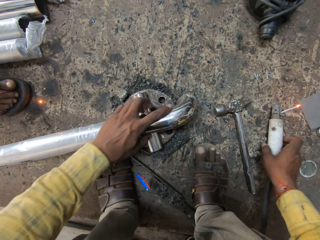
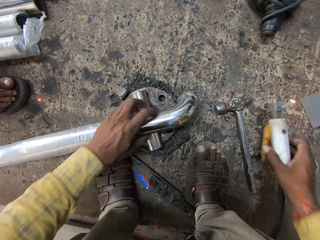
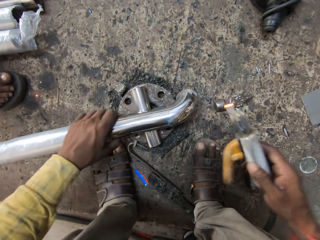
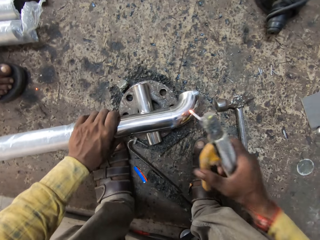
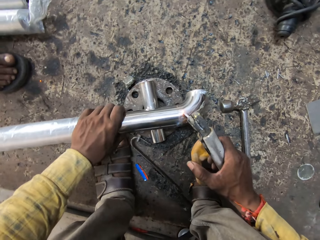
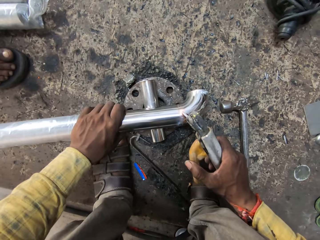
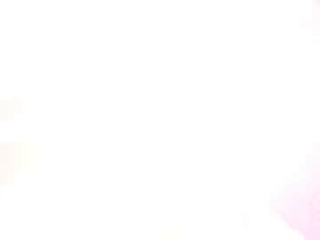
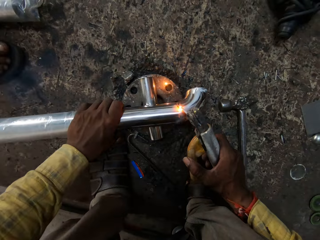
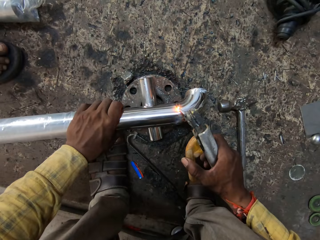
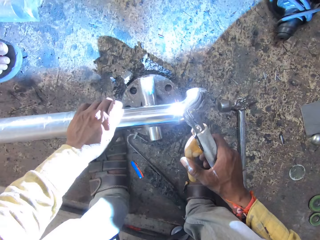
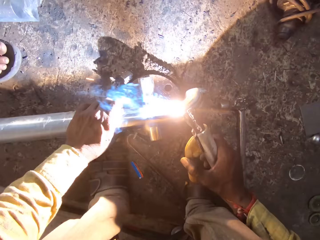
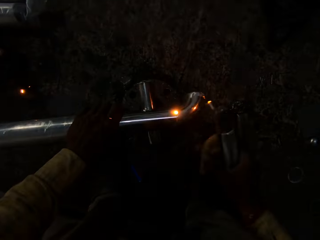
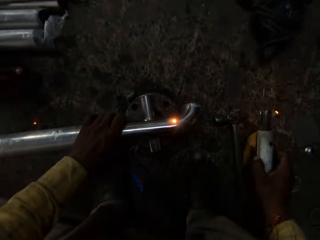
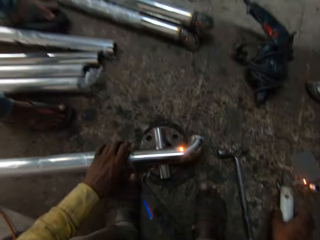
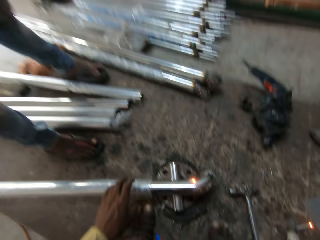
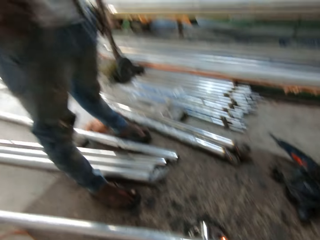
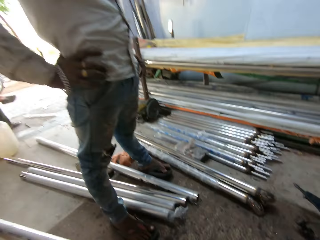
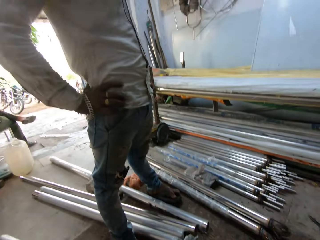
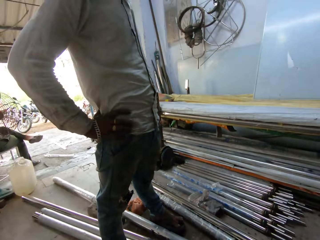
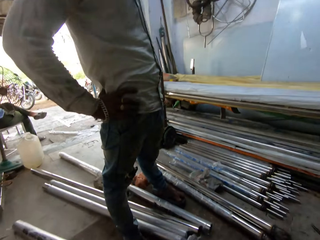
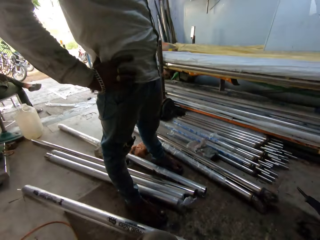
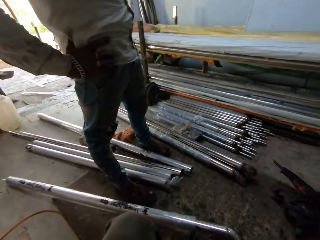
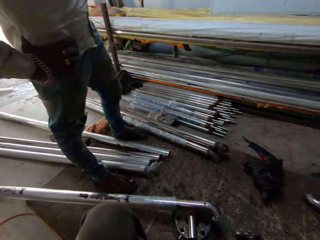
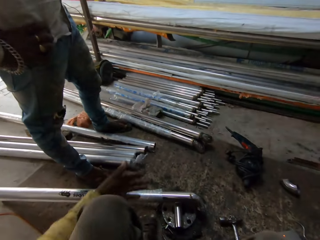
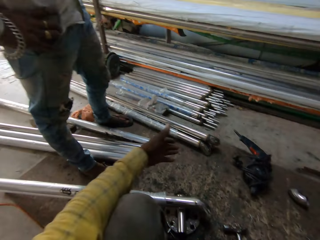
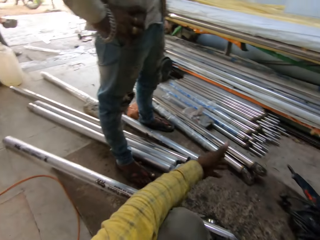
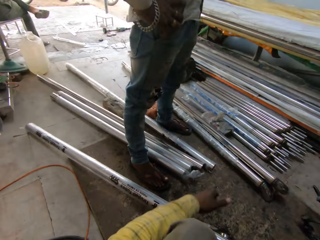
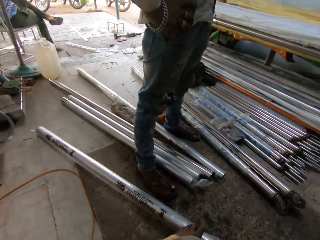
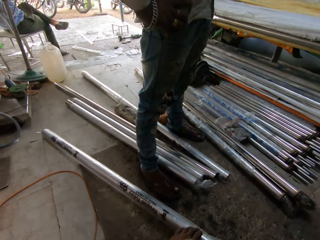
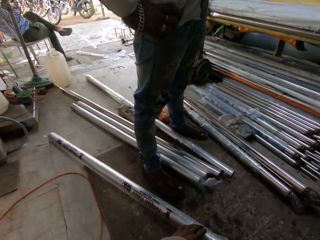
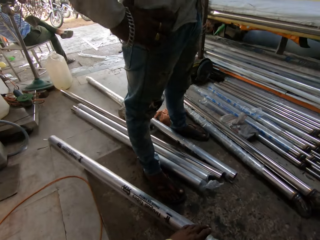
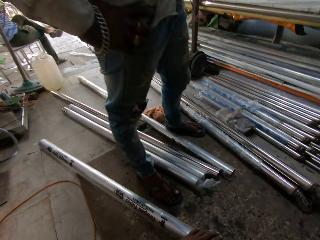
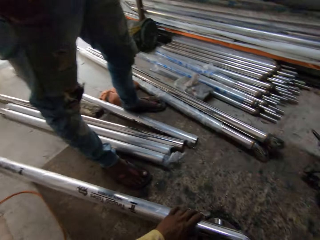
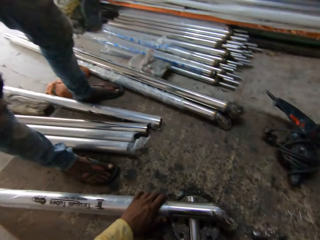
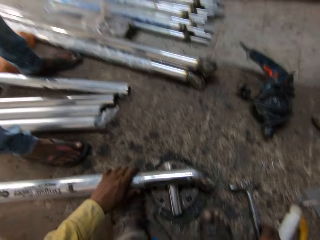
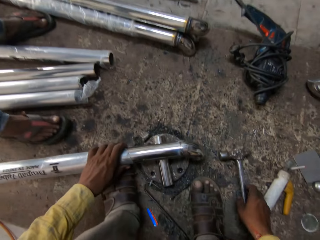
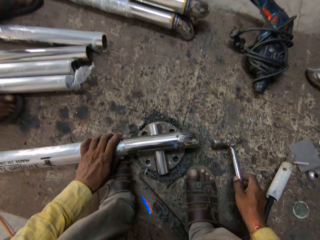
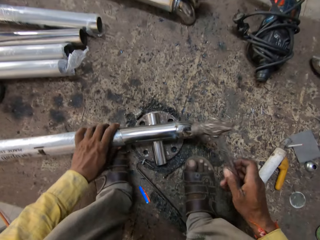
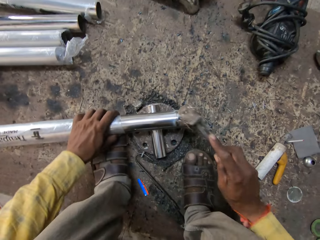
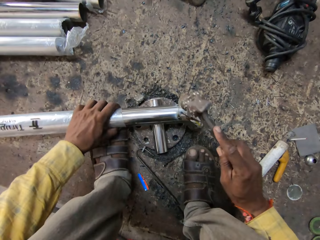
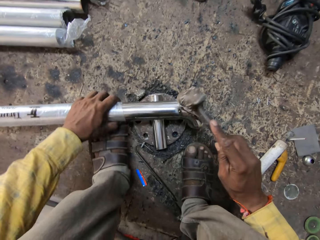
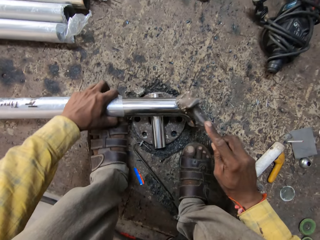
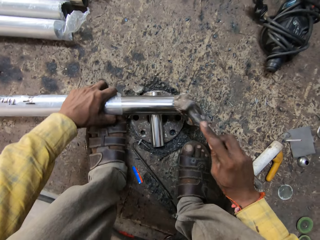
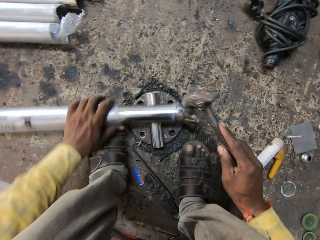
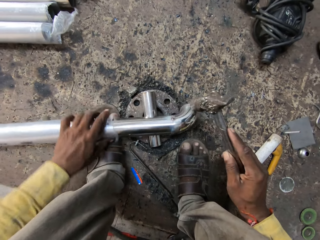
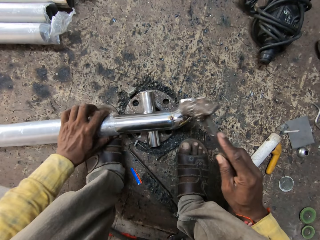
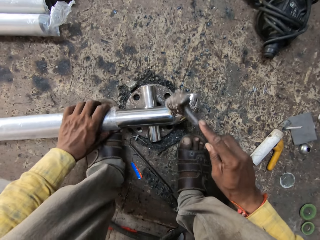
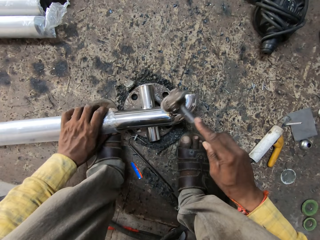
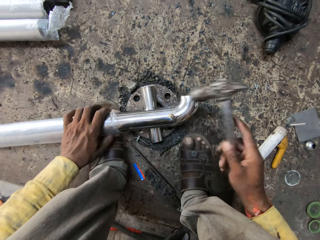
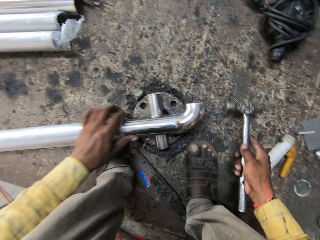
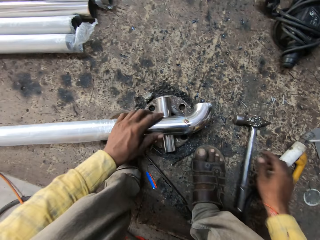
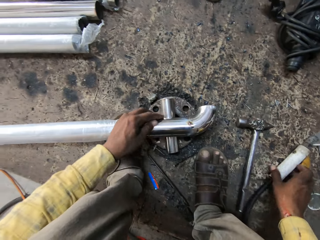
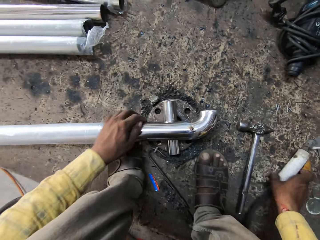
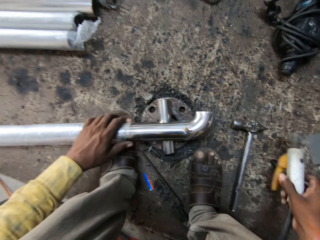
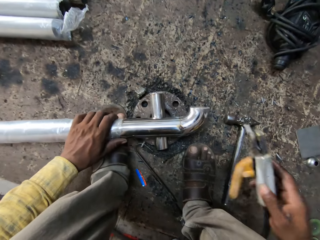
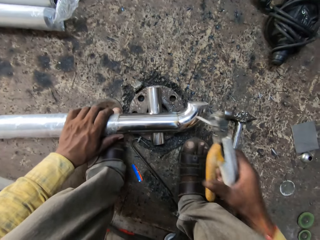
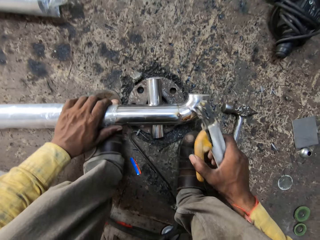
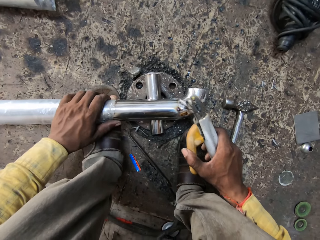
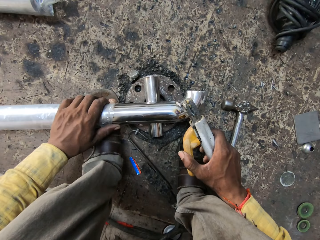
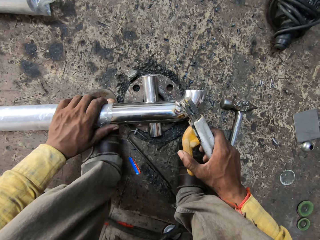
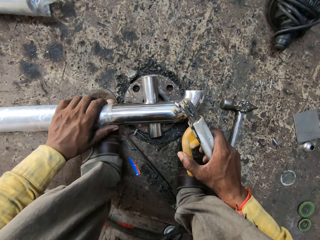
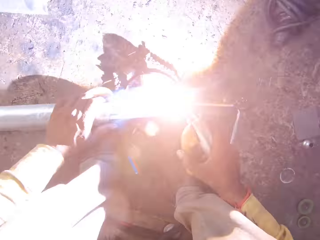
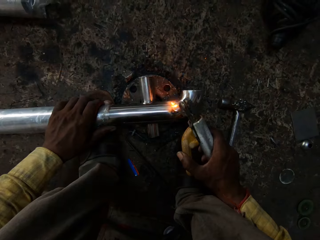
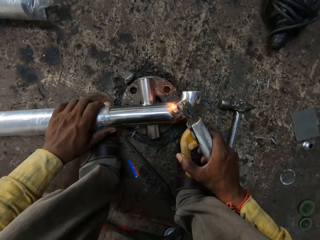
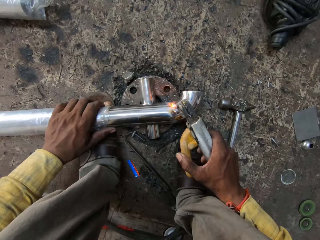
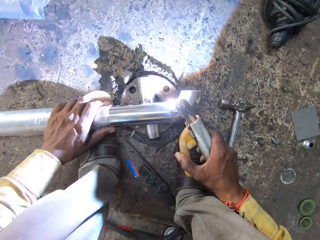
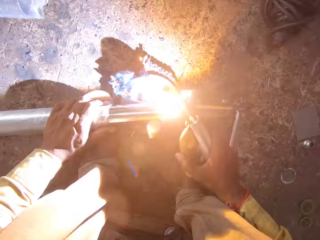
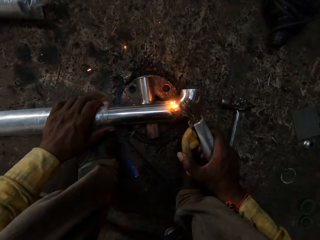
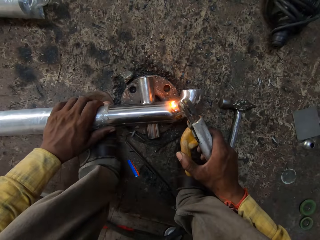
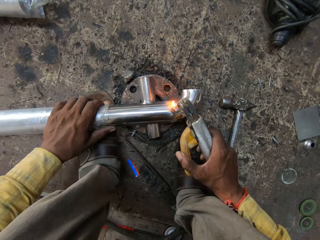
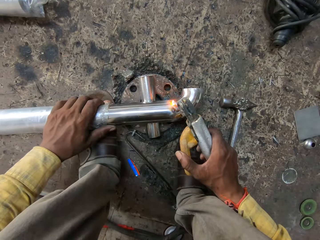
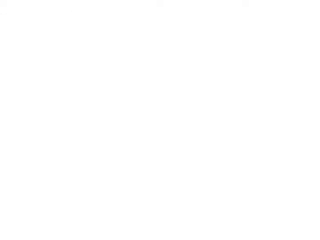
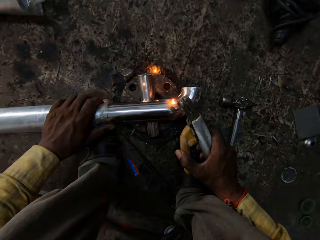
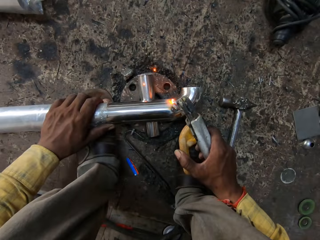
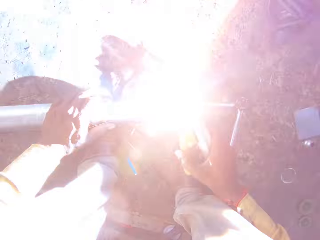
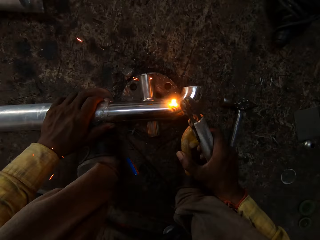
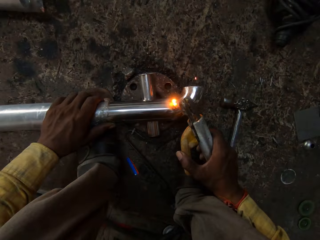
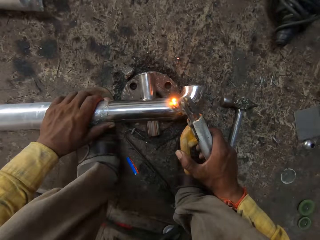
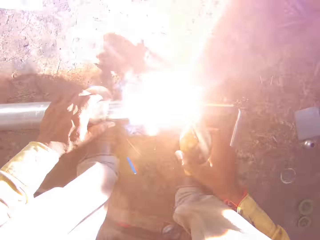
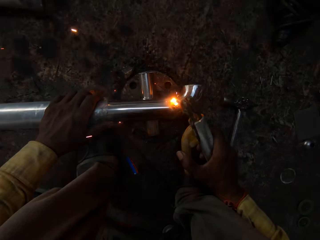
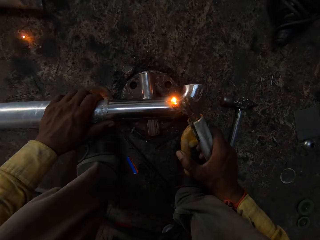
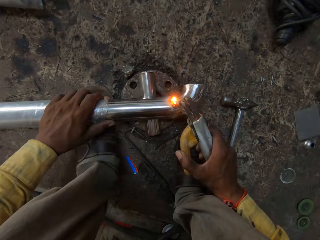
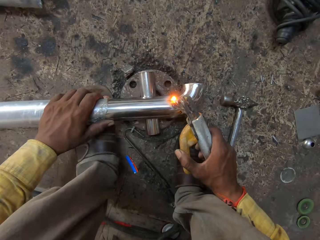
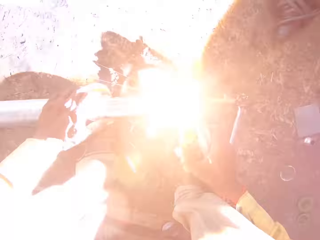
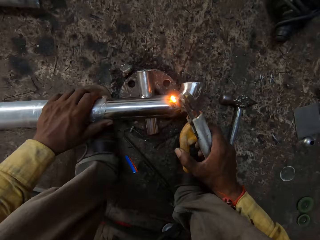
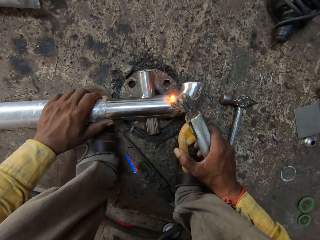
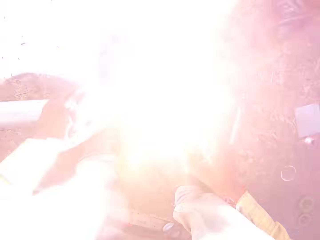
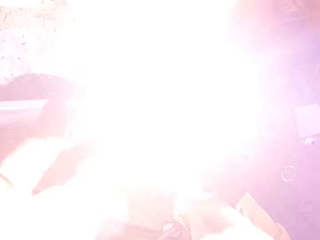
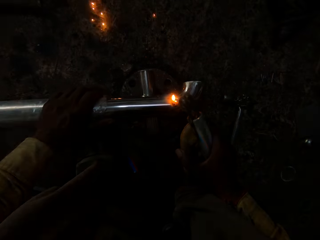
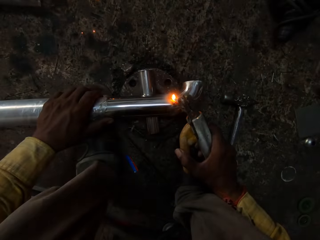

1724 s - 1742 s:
The camera wearer puts the electrode holder or welding electrodes on the floor. They weld the metal. They pick up the welding electrodes. They put the electrode holder on the floor. They look around. They talk to a person. They grab the hammer. They hit the metal. They put the hammer on the floor. They grab the electrode holder. They weld the stainless rod.

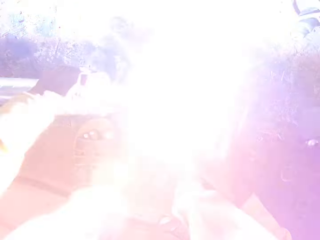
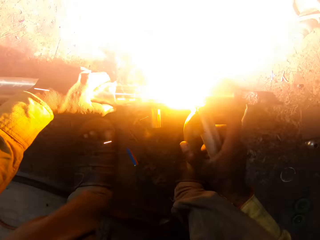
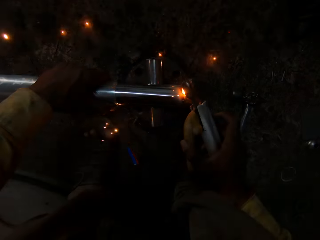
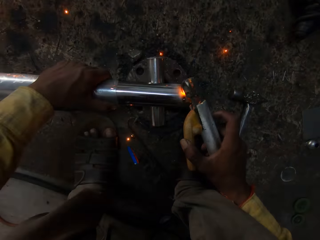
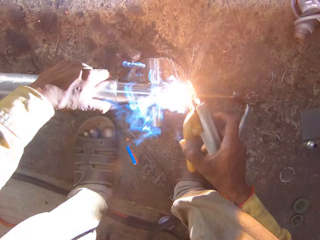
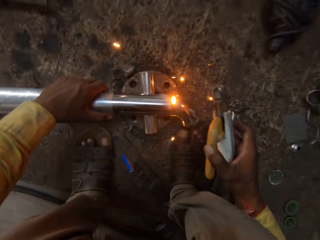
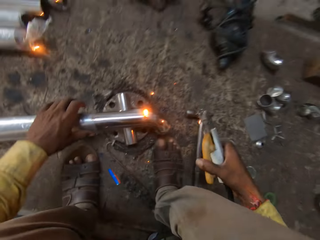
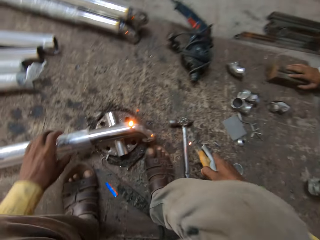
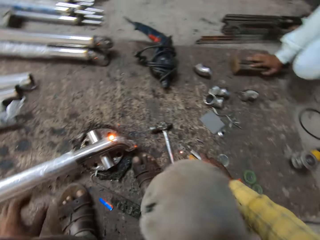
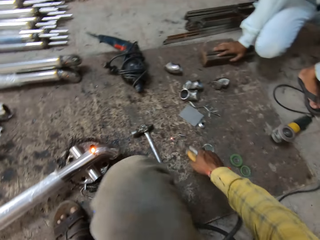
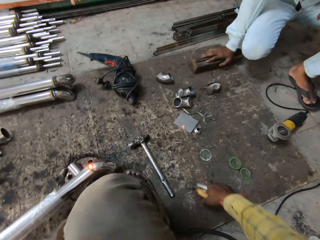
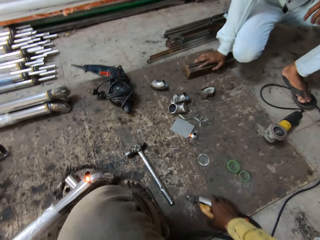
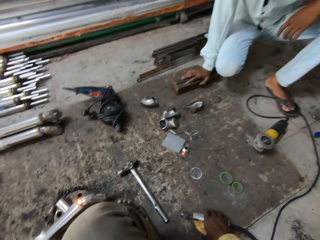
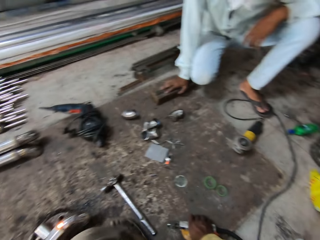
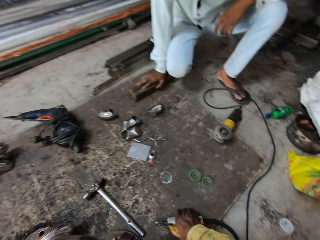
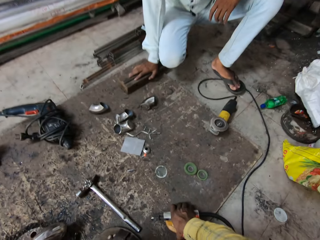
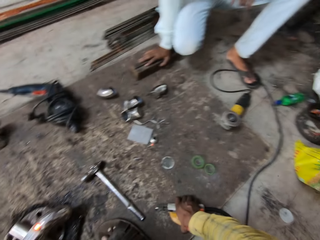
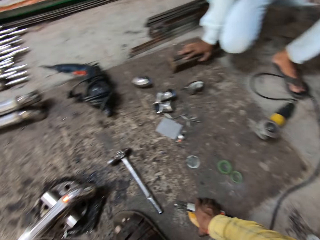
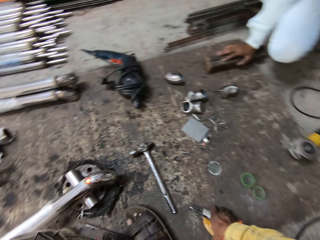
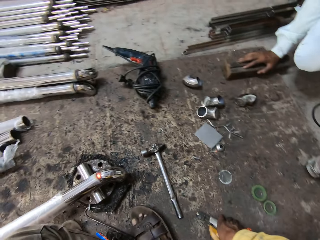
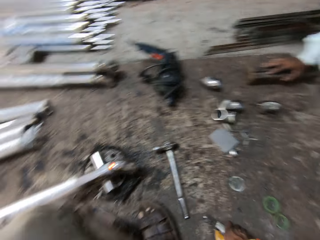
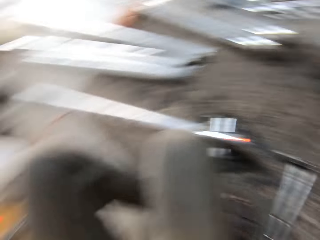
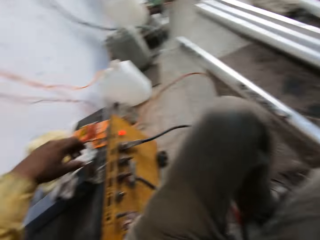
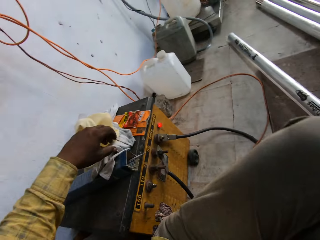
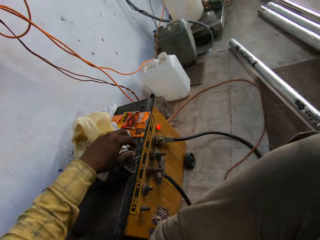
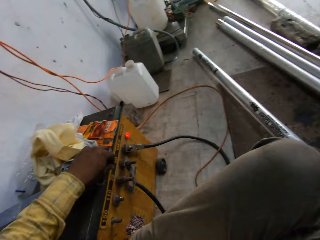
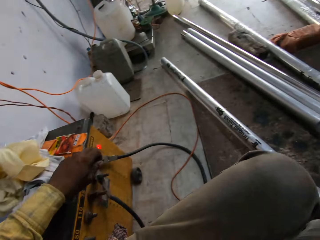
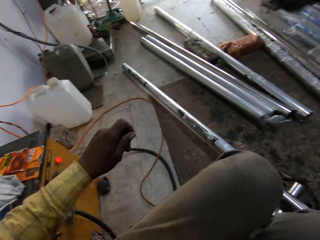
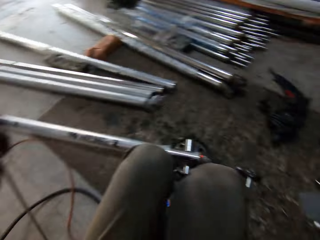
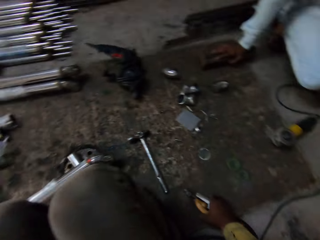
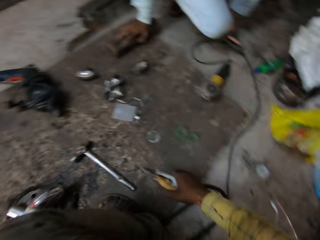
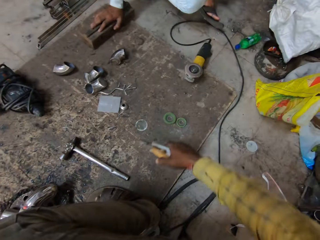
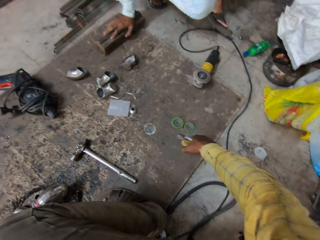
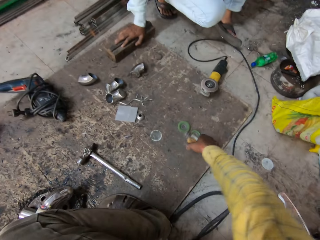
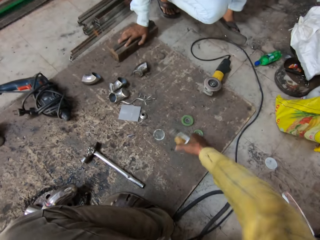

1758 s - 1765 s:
The camera wearer puts the electrode holder or welding electrodes on the floor. They pick up the welding electrodes. They grab the electrode holder.
